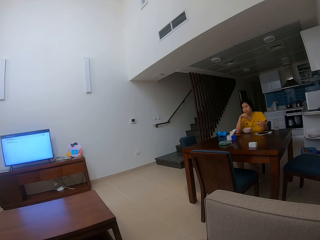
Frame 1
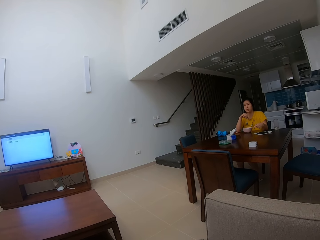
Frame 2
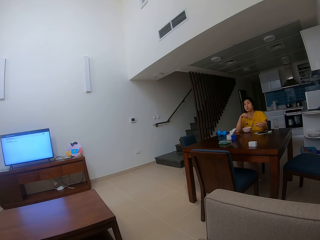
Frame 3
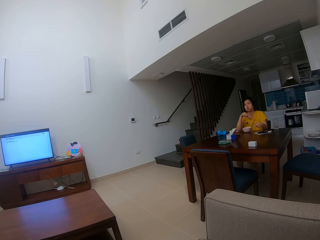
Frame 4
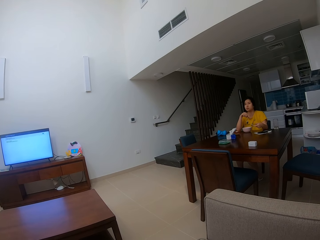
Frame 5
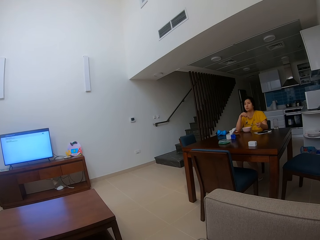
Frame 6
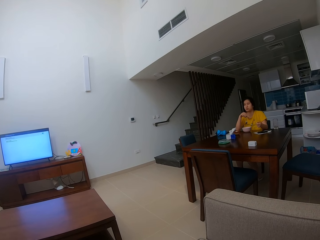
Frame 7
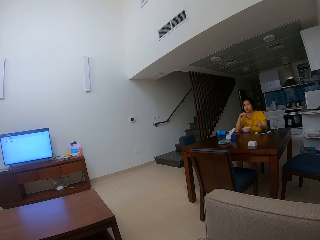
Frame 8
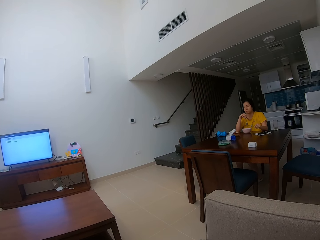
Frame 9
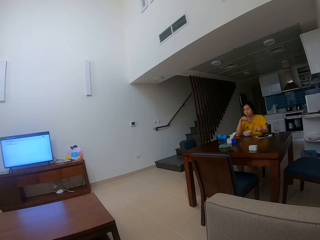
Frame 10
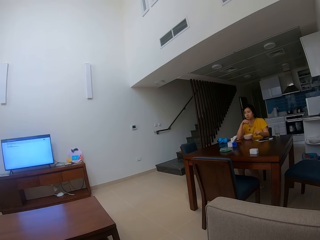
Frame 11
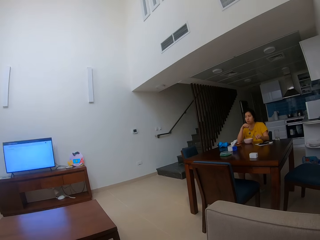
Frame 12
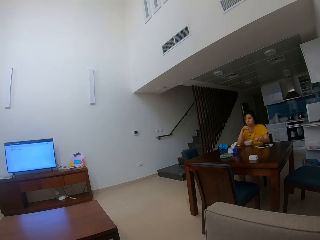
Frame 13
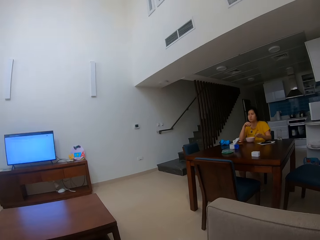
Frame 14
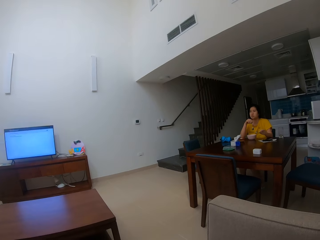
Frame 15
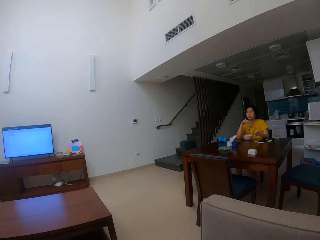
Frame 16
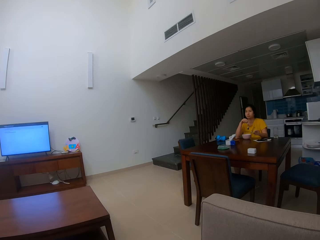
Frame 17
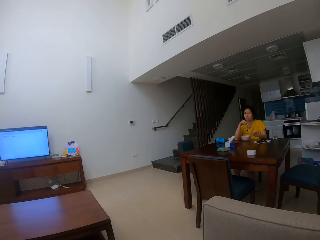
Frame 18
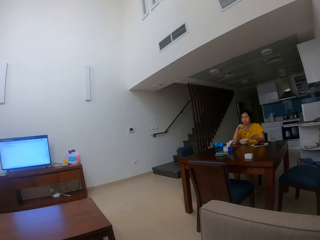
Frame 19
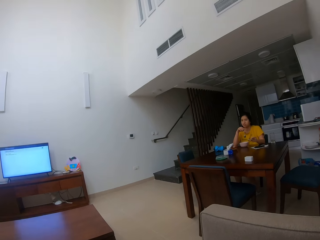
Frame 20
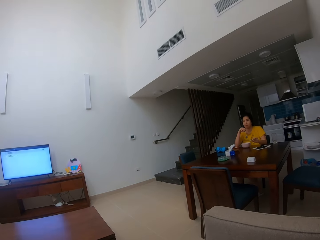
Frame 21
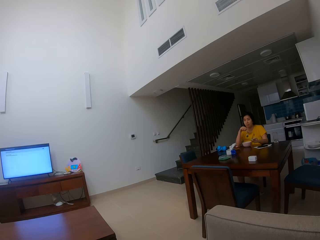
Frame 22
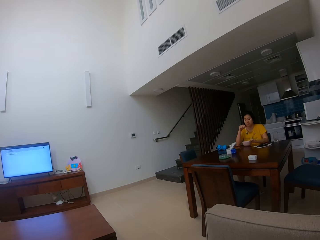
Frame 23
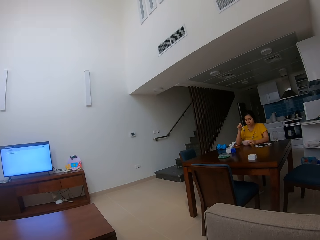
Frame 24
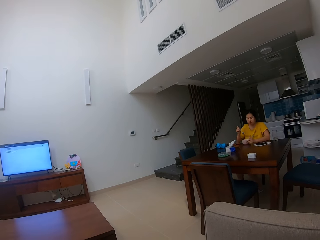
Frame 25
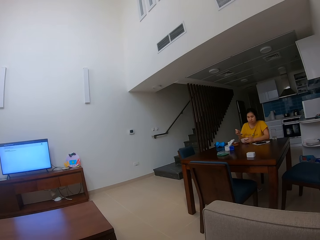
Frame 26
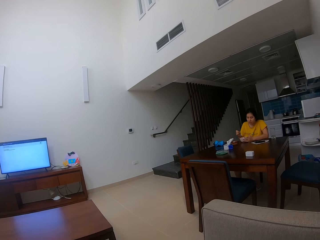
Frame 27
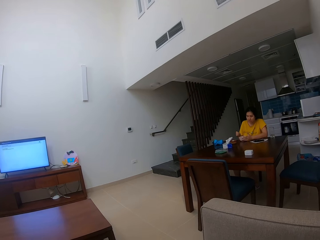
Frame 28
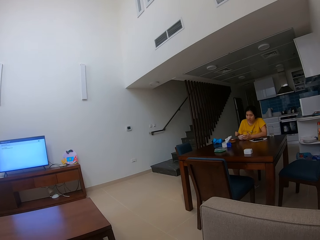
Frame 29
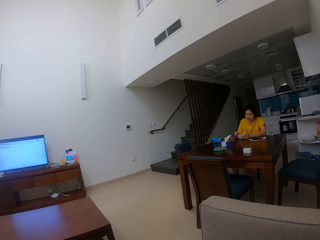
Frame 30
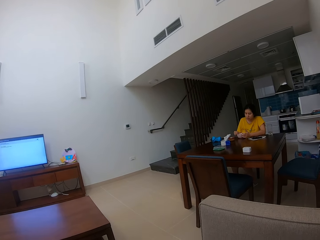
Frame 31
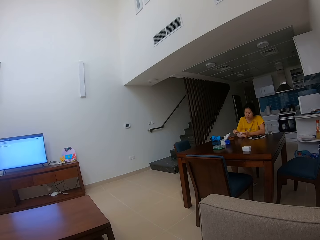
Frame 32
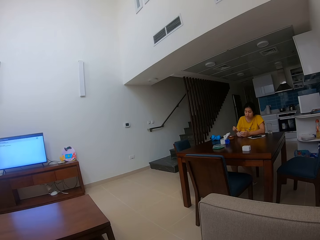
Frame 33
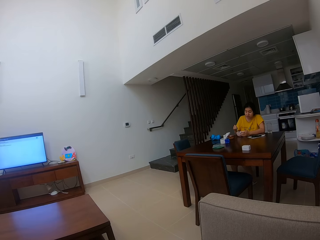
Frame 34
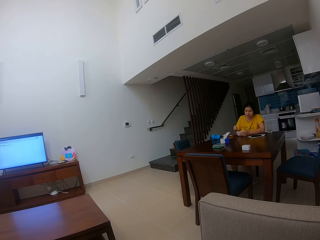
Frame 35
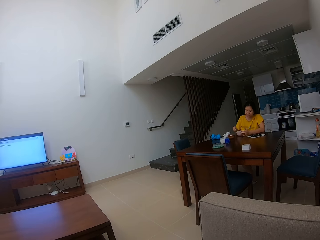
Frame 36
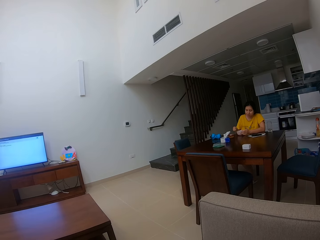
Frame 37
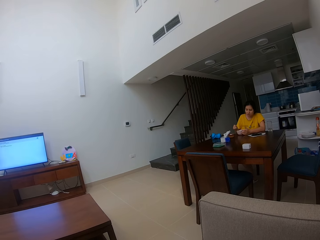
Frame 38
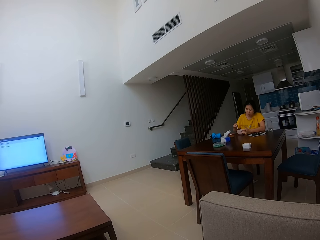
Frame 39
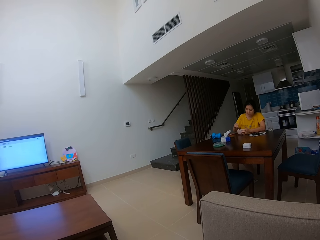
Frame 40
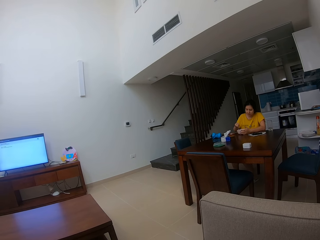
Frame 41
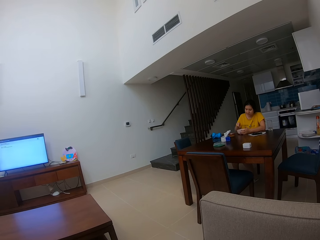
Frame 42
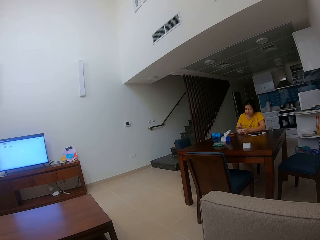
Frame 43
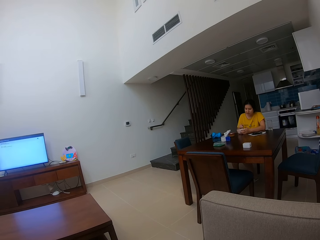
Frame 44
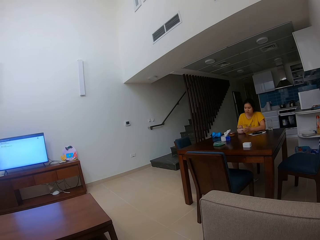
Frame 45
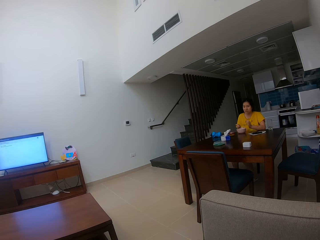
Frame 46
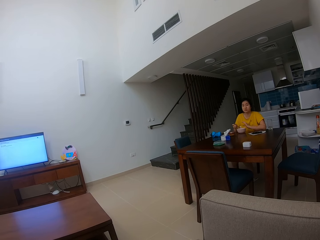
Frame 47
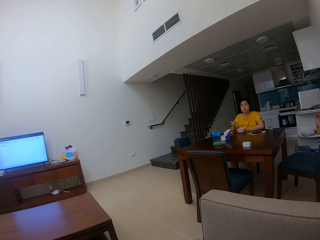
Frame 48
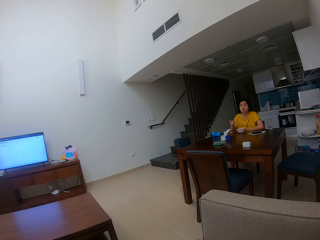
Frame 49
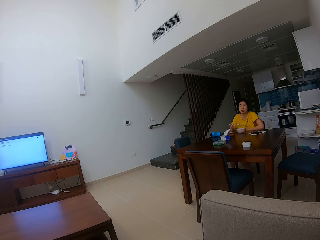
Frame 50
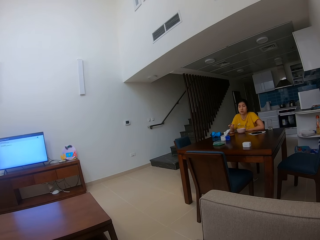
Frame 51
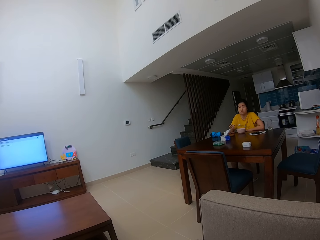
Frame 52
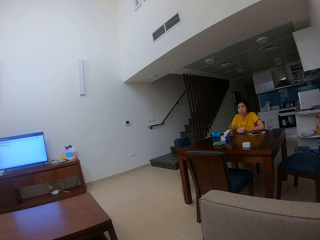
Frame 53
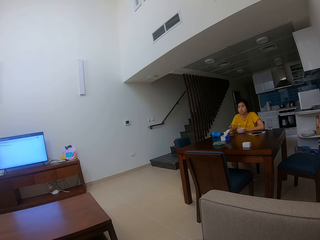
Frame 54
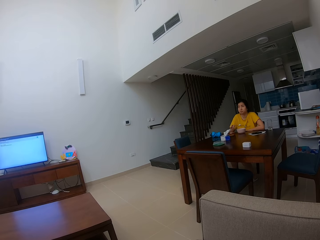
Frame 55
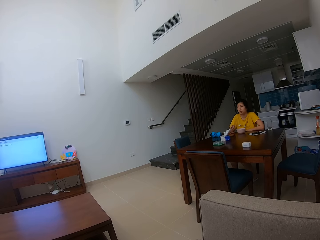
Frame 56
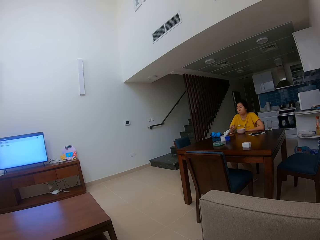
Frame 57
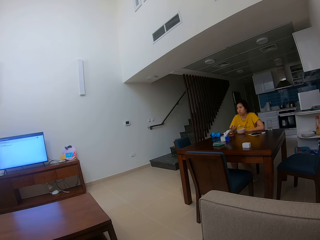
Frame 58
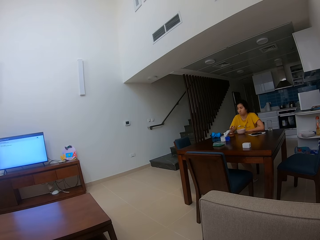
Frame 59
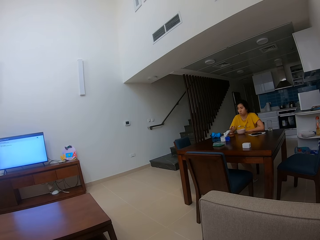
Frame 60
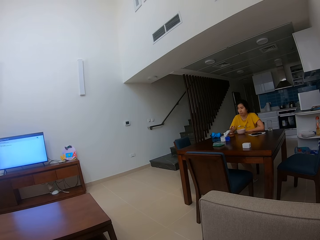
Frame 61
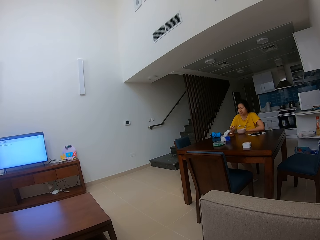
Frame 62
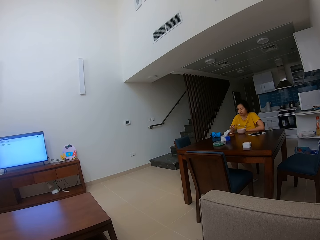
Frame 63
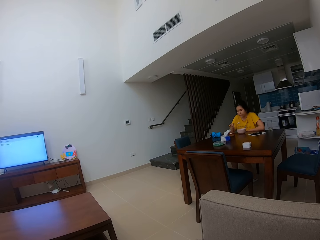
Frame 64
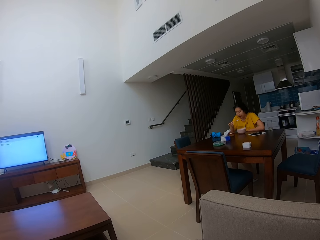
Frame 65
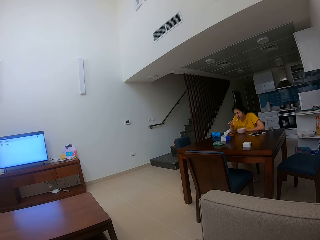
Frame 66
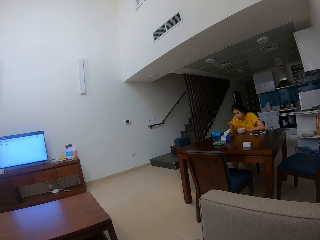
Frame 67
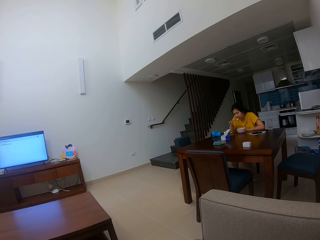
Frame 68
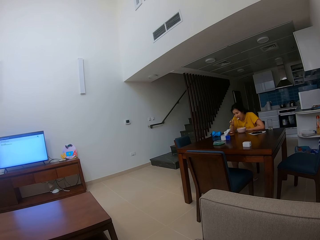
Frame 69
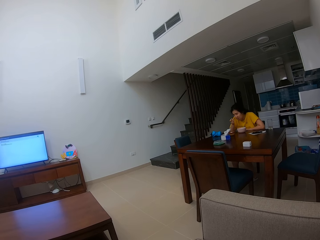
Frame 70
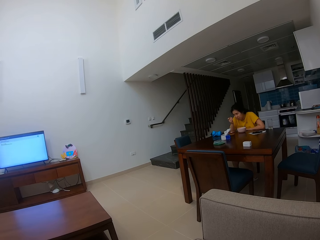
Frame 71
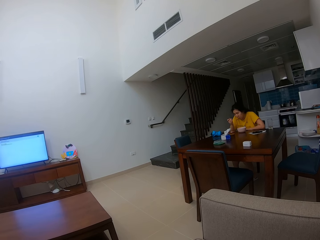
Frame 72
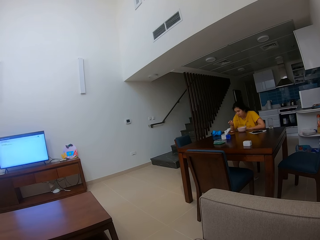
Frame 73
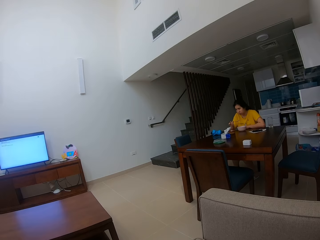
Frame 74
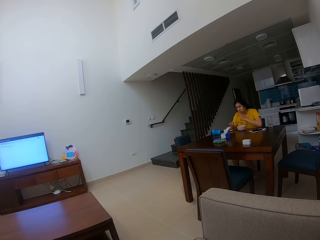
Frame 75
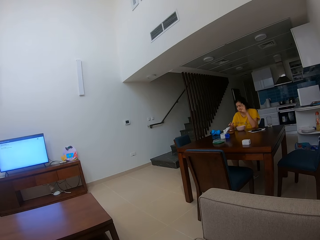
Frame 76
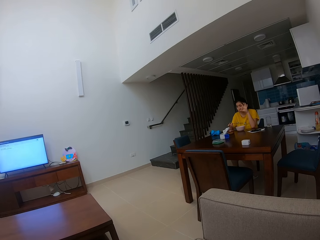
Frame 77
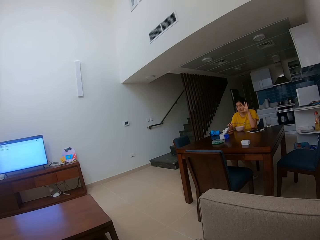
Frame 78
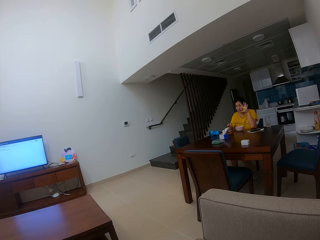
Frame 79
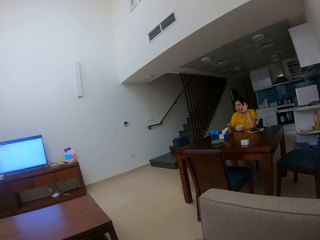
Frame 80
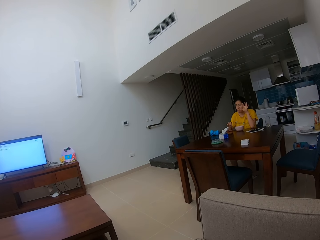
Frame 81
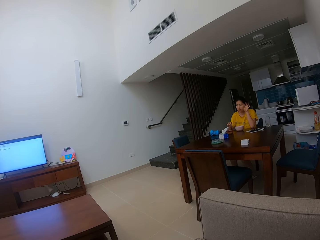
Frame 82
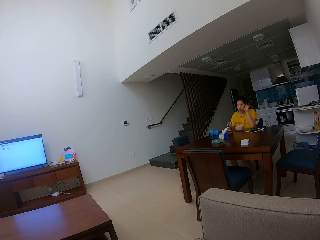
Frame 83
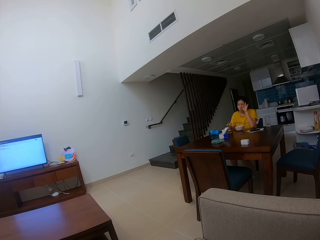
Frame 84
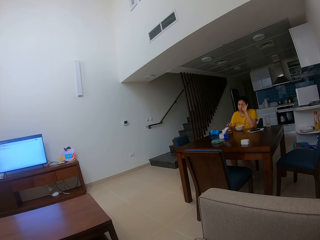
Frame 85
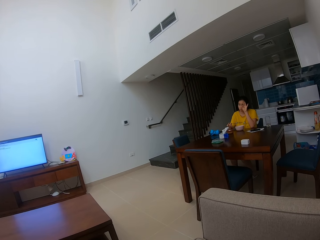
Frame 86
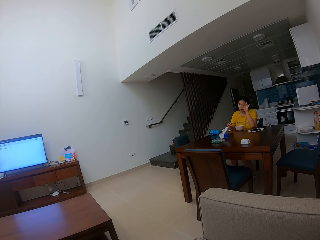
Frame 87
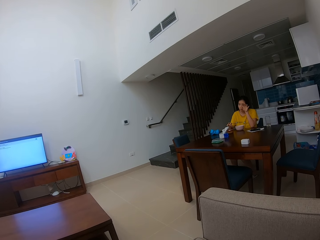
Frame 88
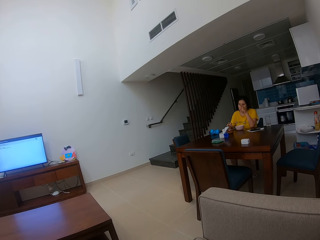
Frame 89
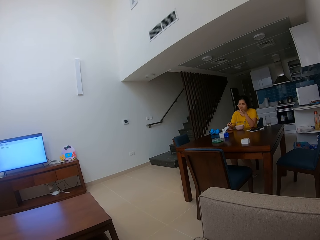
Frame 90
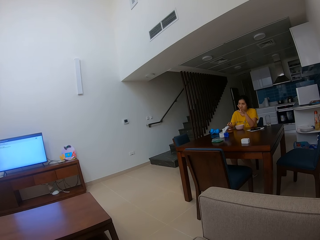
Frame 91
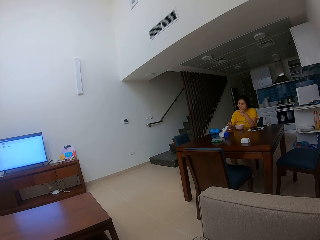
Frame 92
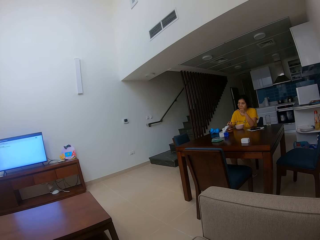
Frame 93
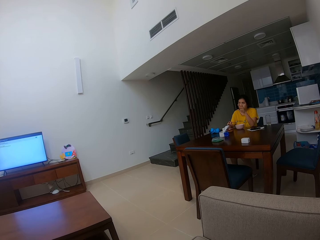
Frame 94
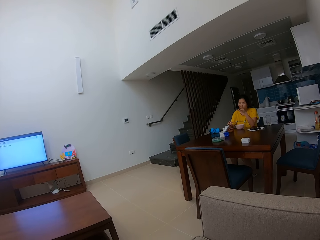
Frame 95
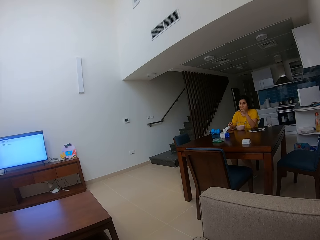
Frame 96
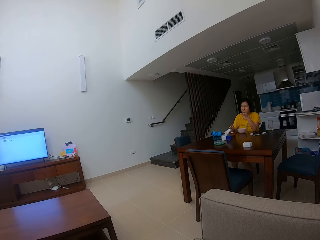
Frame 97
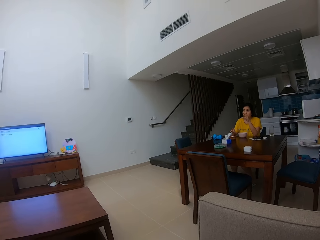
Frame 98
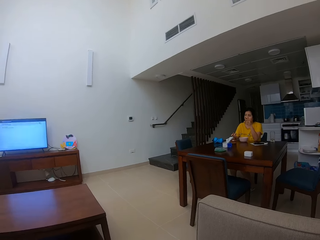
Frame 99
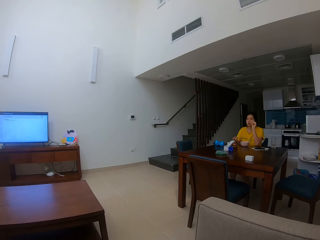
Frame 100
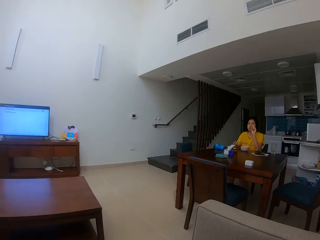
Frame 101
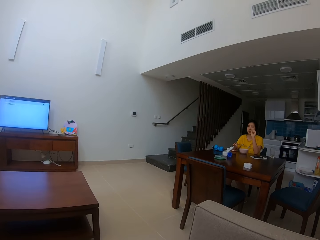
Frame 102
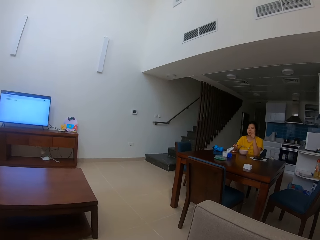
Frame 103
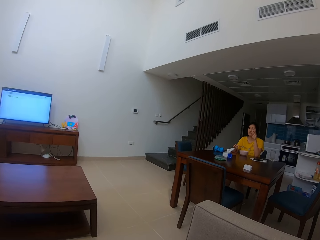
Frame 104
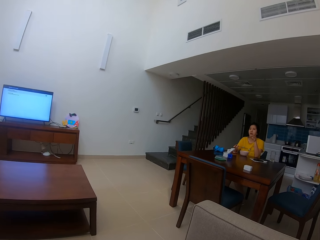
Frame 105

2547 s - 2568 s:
The camera wearer talks to a person. The person talks to the camera wearer. The person eats the food with a spoon. The camera wearer stares at the person. The person talks to the camera wearer.
